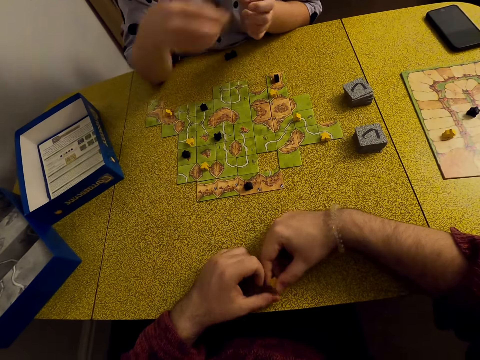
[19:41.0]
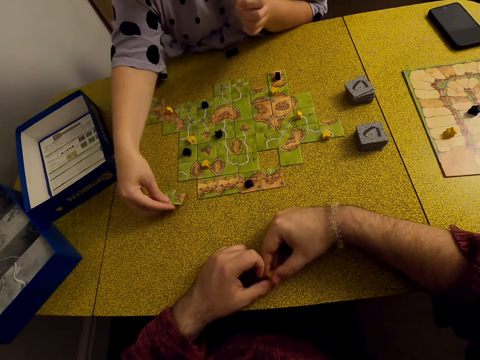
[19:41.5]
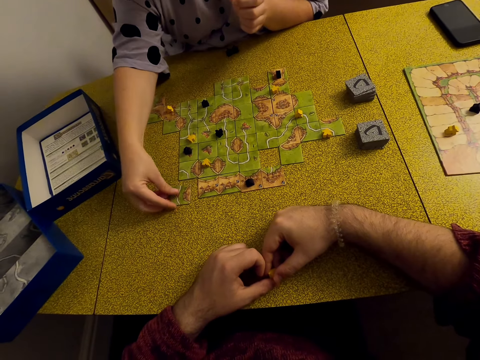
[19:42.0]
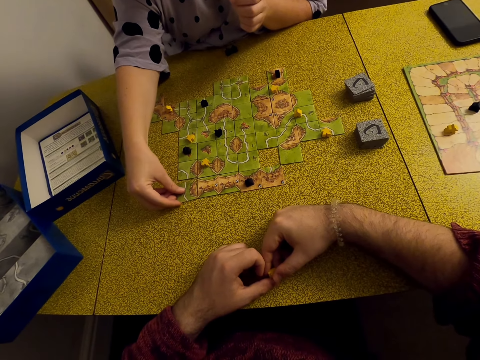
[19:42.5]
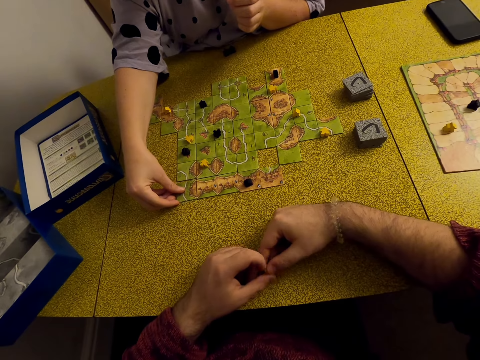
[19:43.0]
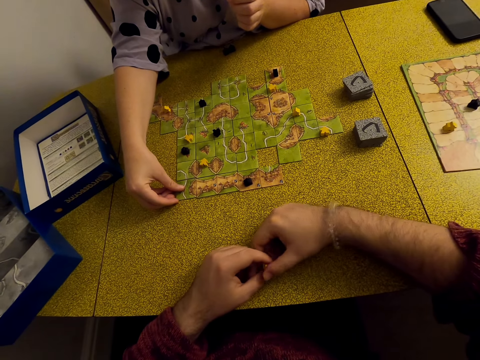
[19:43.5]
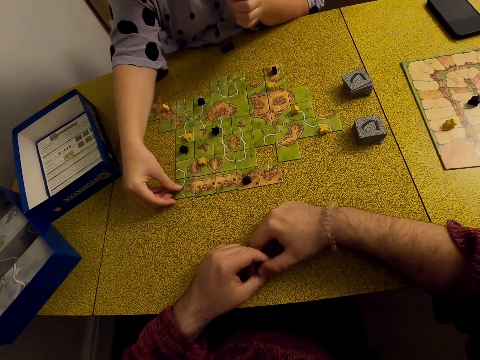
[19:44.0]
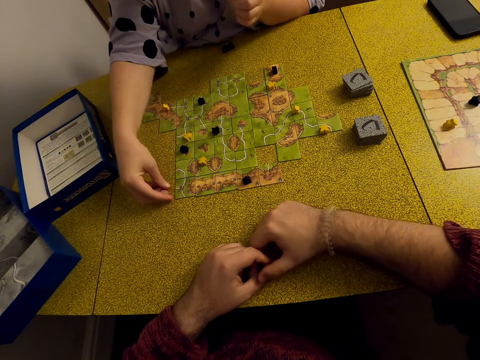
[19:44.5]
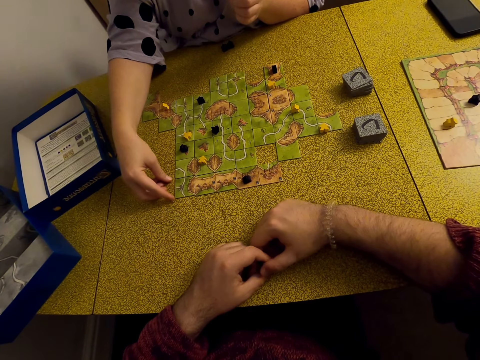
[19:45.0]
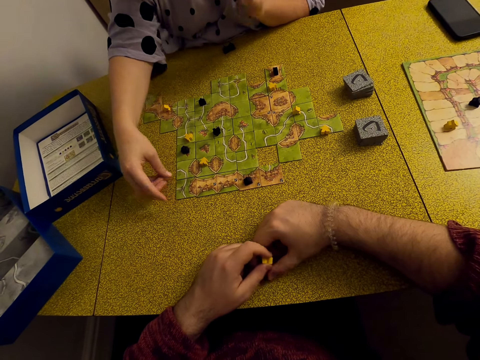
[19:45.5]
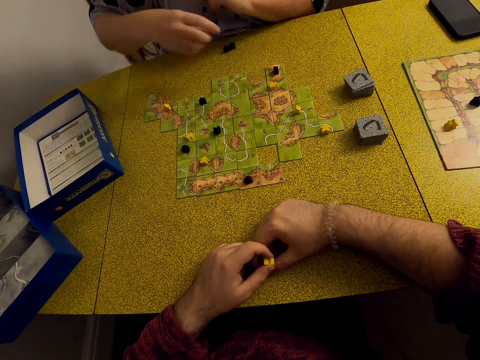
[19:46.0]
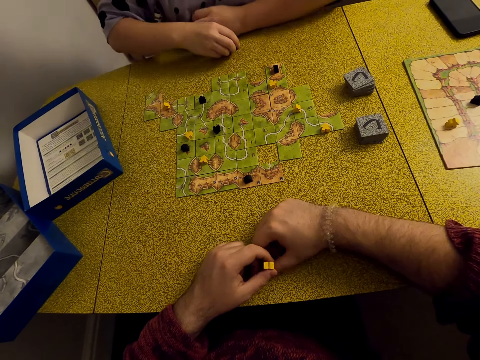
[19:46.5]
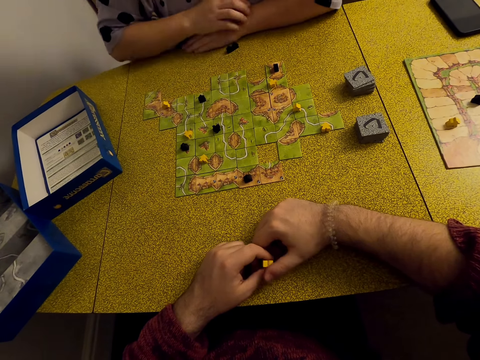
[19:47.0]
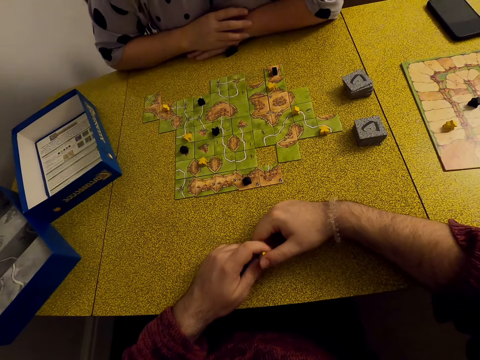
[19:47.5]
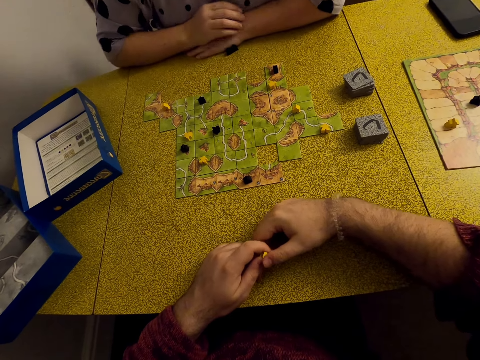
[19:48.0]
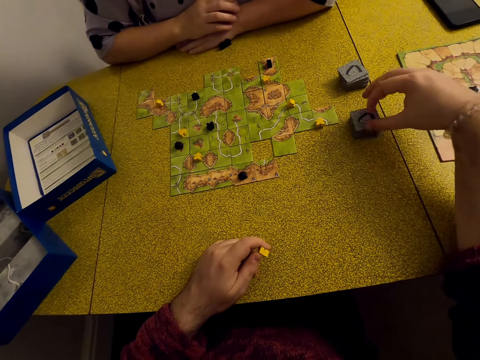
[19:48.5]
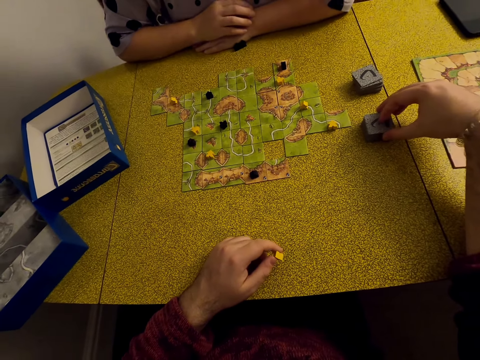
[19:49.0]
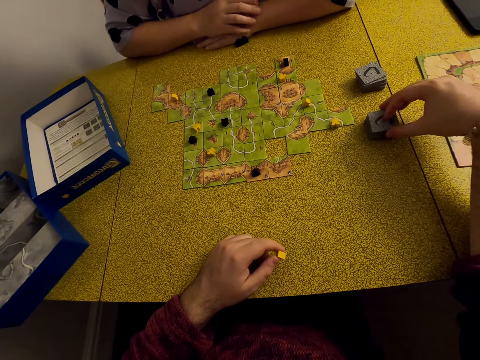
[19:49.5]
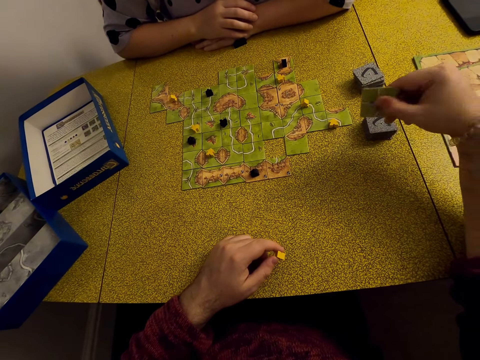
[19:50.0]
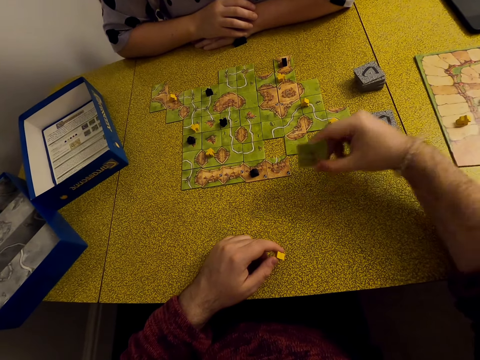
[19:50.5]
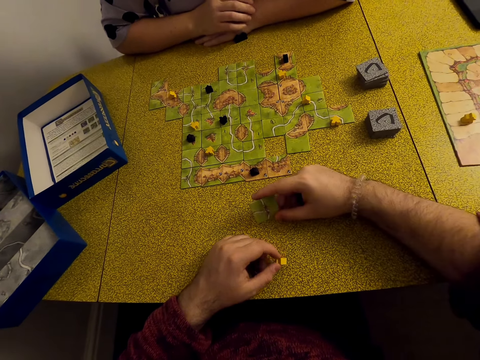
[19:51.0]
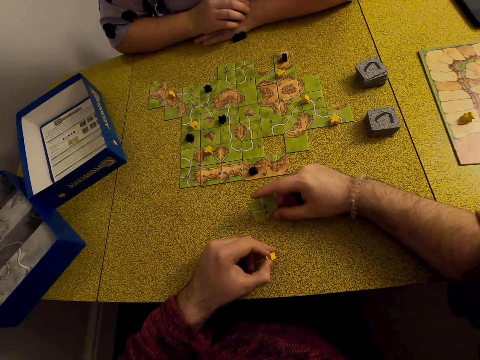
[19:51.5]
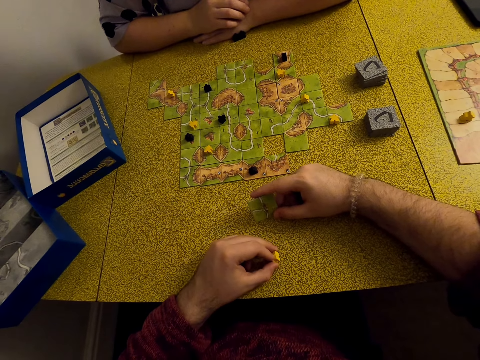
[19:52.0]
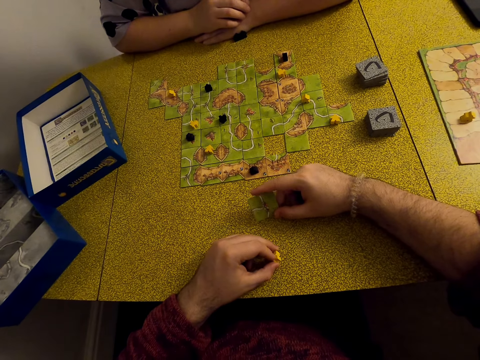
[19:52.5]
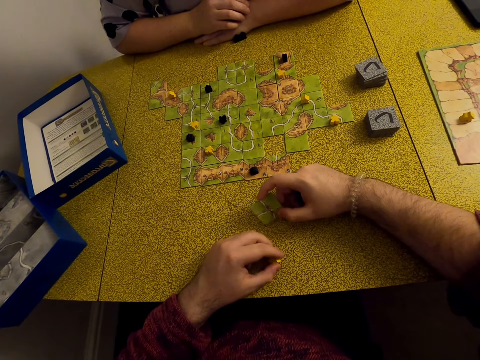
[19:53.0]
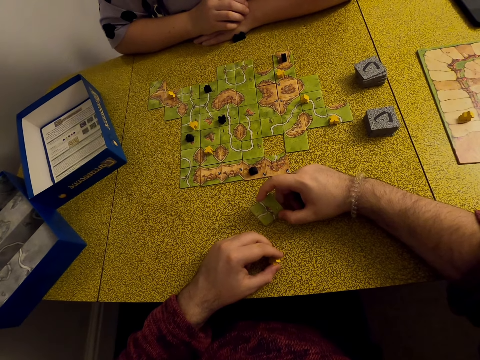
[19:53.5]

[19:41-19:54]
A woman puts the card on the table and plays the Carcassonne game. The camera wearer plays with a meeple. The woman picks a tile. The camera wearer picks the card and holds a tile.

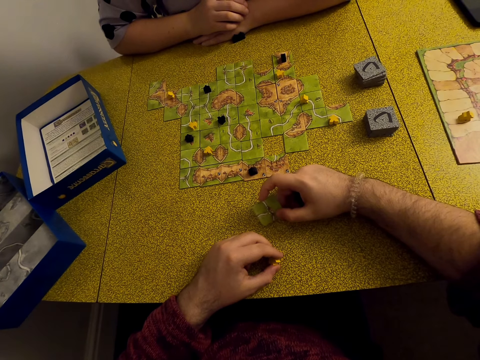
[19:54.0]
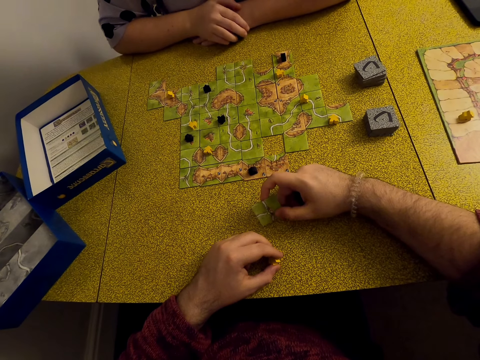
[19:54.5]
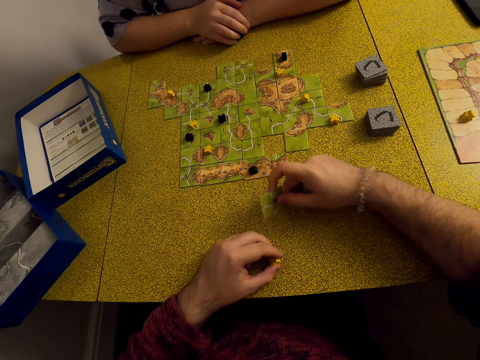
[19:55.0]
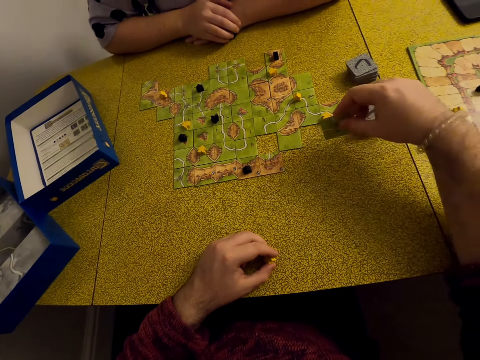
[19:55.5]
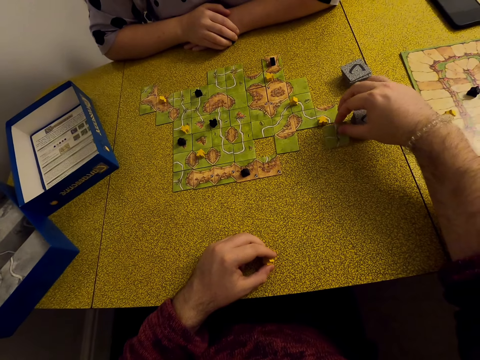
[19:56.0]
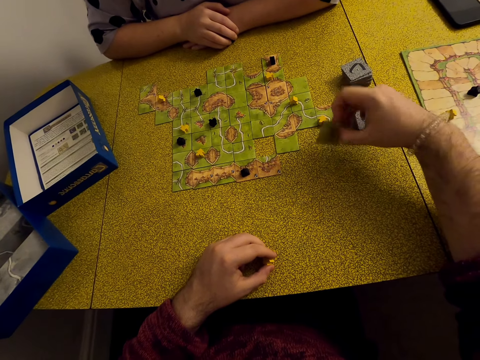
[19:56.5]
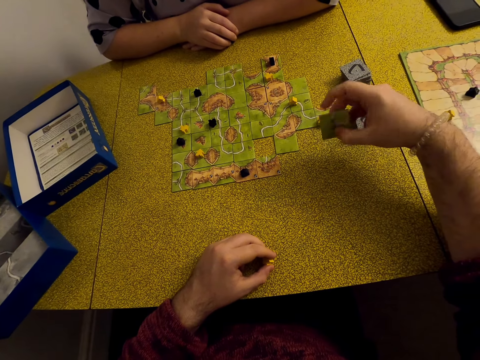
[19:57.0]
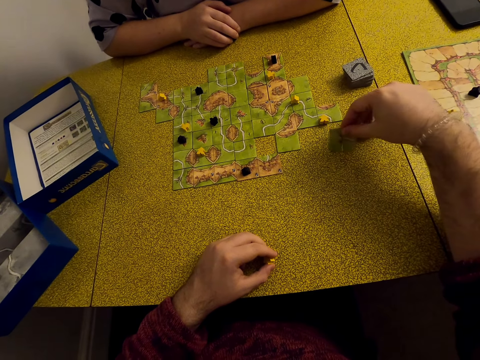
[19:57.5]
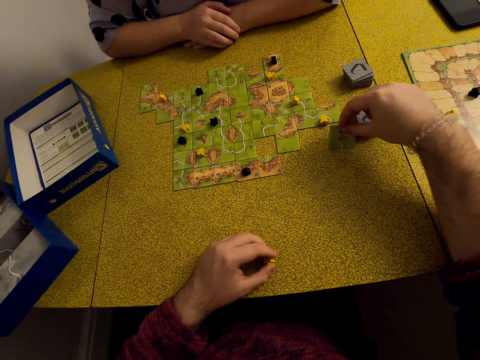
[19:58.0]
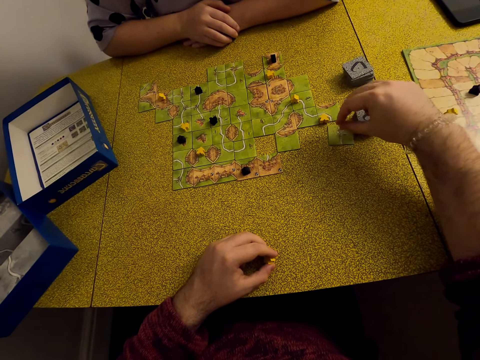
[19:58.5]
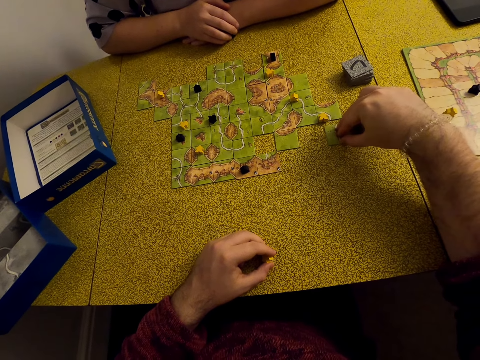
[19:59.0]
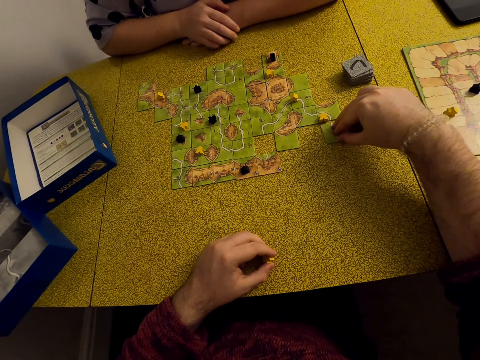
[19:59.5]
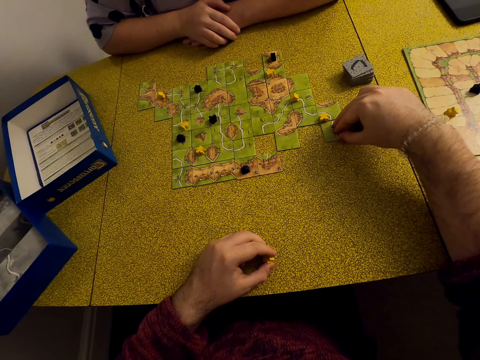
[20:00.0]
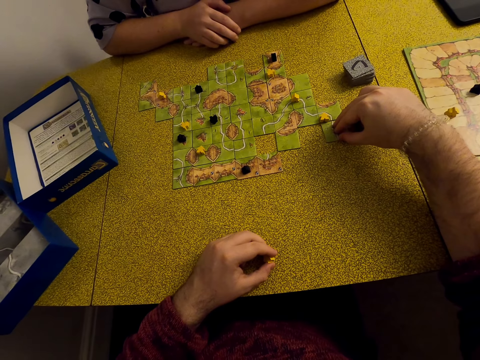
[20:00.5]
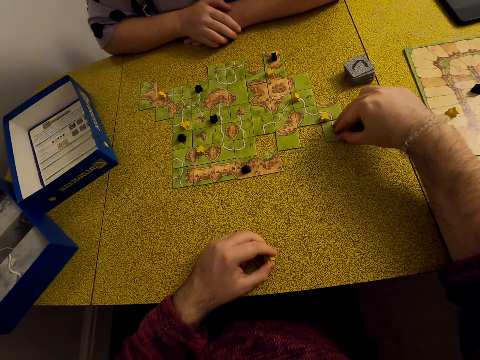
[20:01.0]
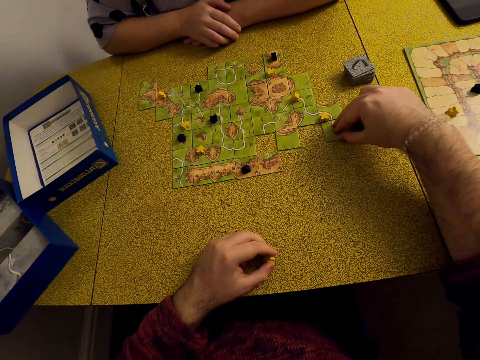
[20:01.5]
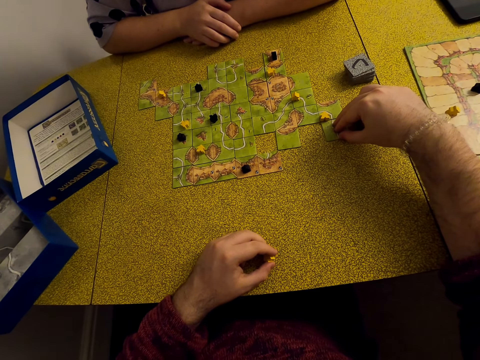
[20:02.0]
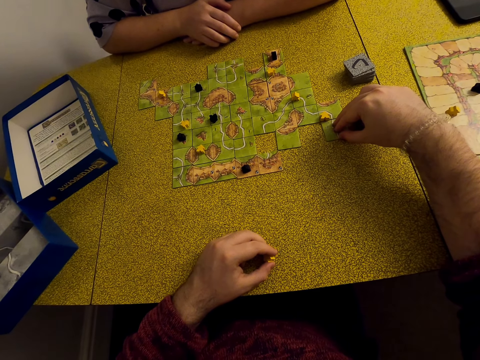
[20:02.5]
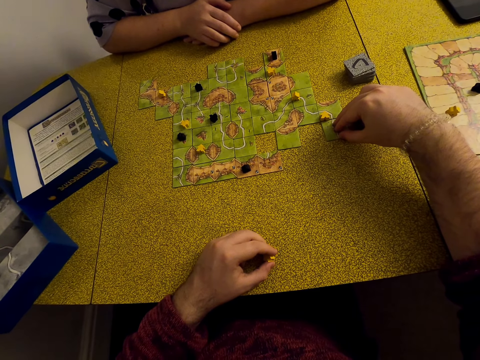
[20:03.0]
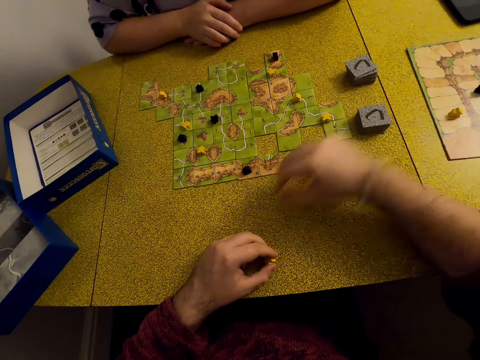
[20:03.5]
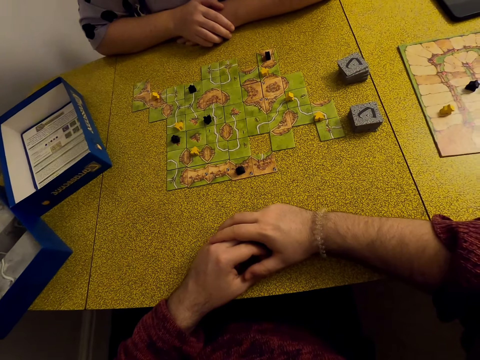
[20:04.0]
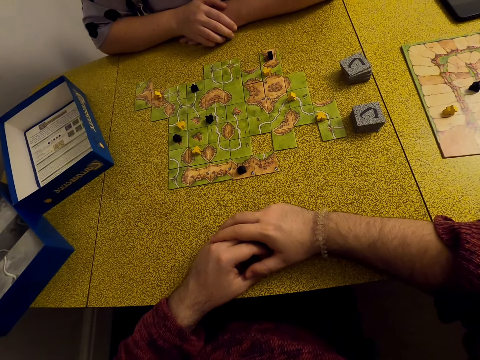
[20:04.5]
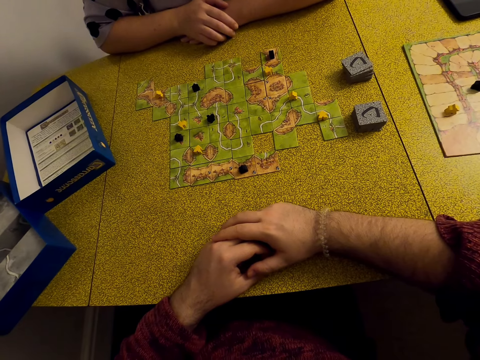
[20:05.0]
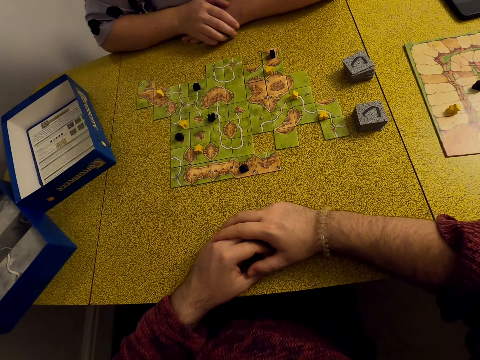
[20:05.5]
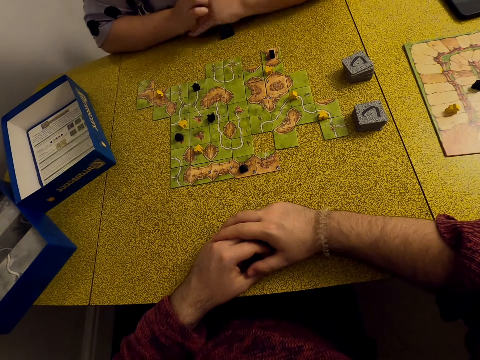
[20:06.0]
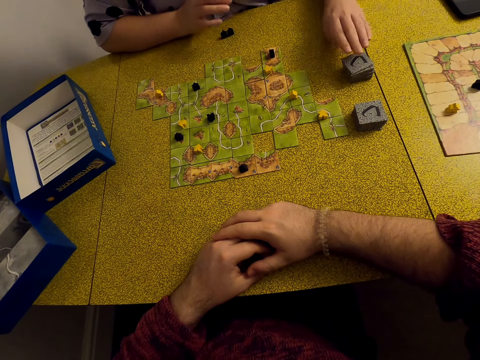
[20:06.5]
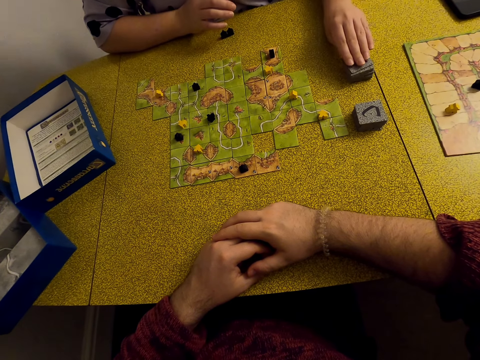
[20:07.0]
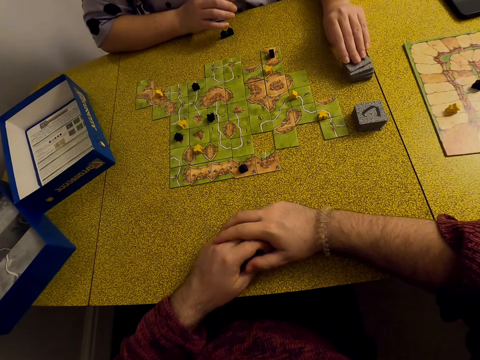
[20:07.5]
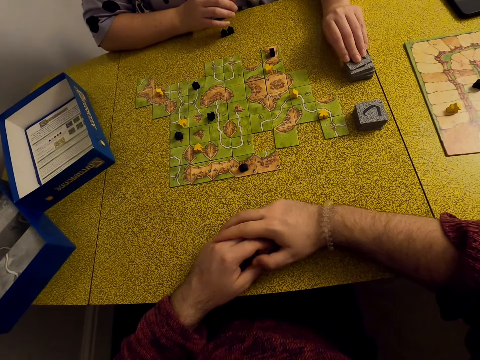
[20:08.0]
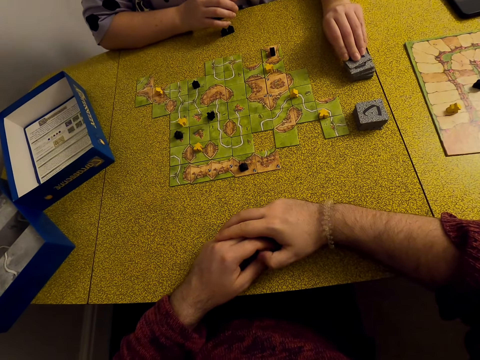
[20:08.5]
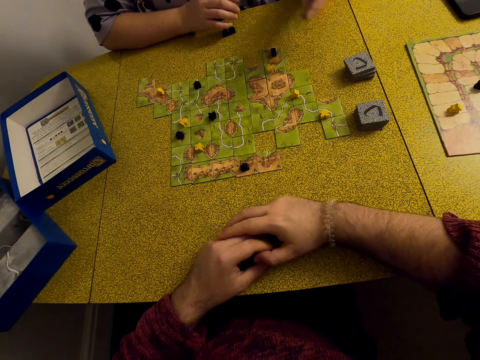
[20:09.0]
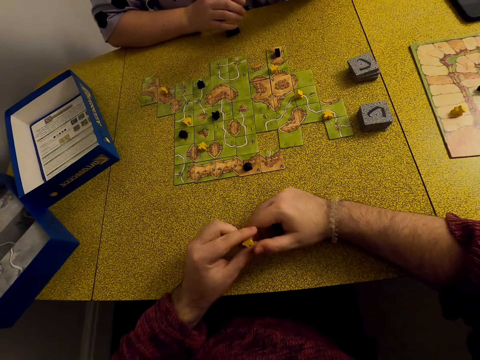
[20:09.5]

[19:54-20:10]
The camera wearer plays the Carcassonne game, puts the card on the table, and looks around. A lady picks a tile.
